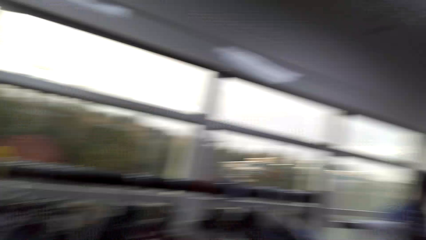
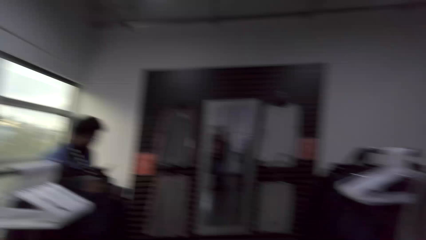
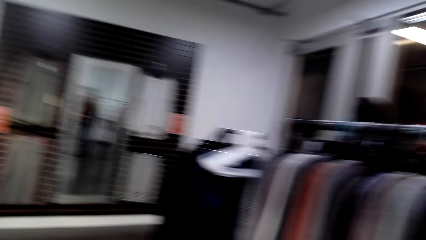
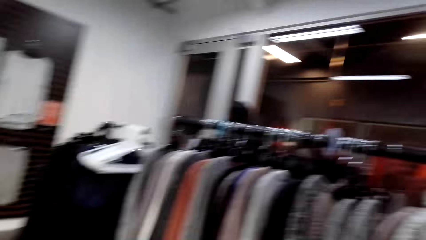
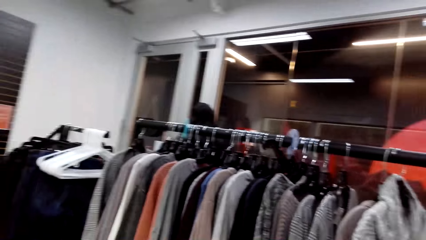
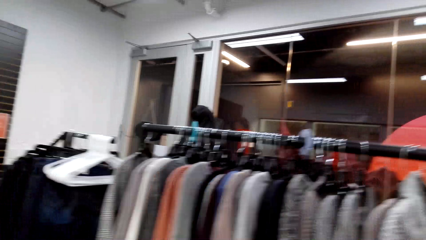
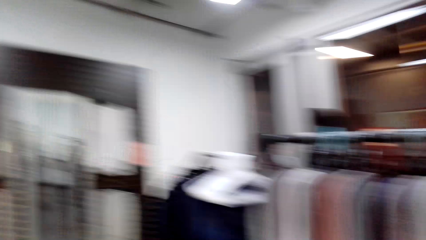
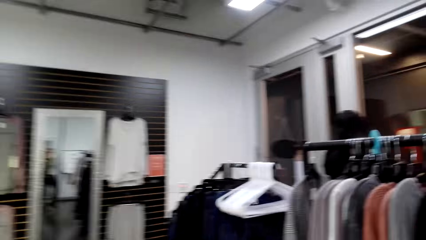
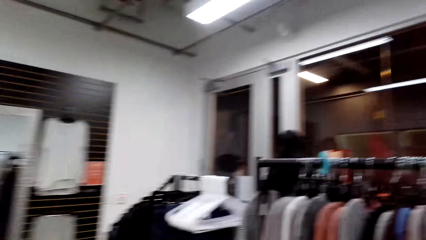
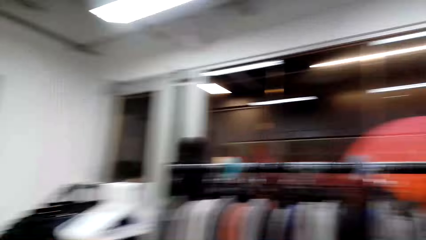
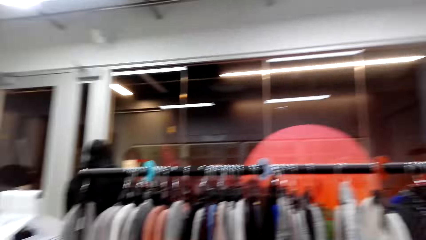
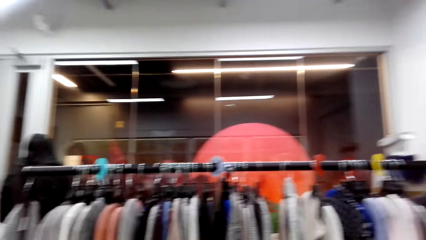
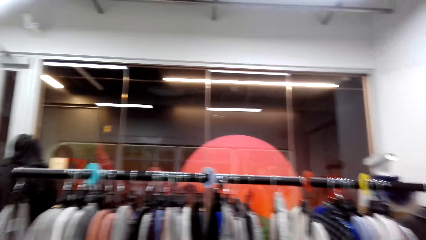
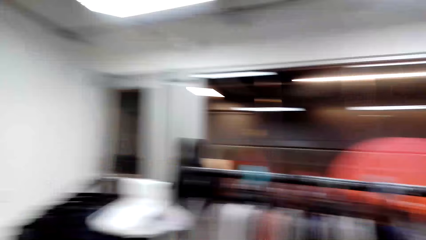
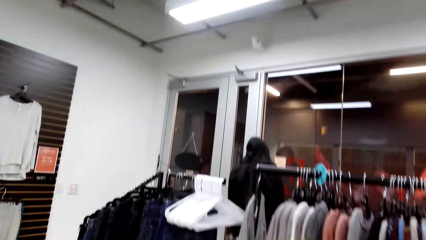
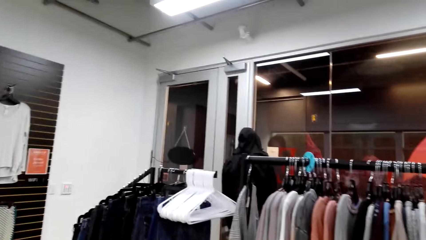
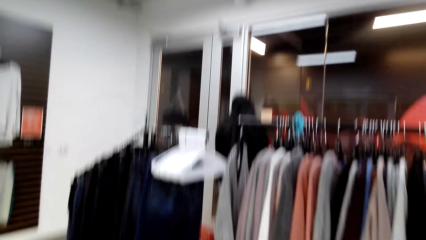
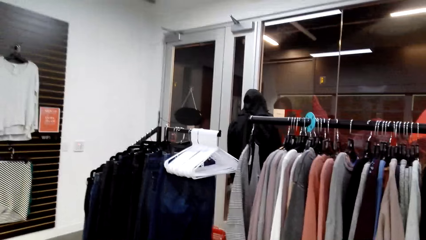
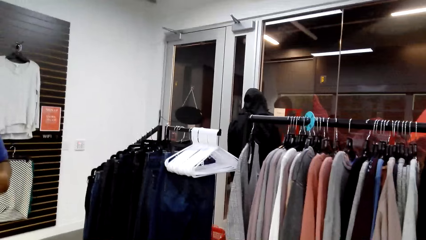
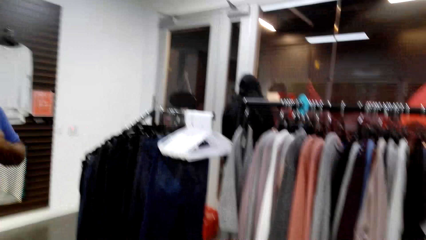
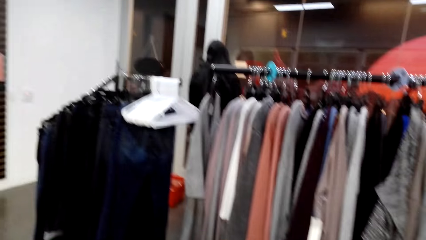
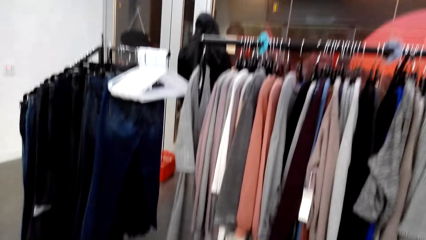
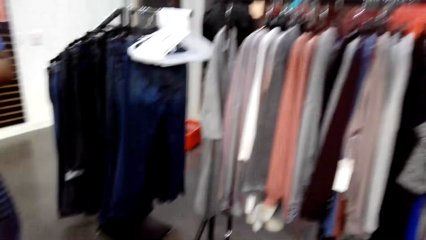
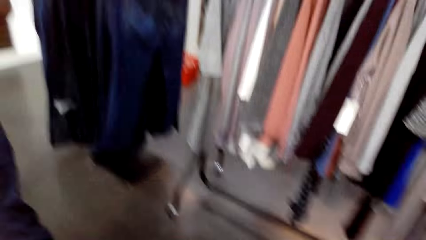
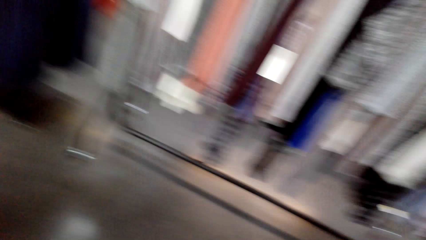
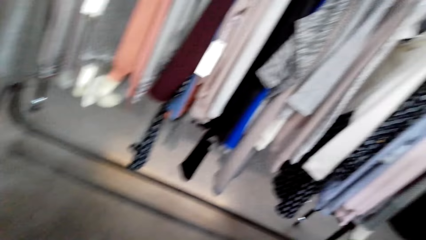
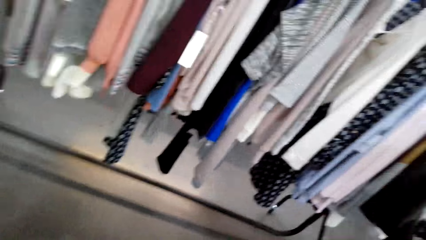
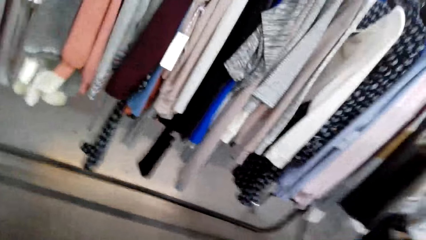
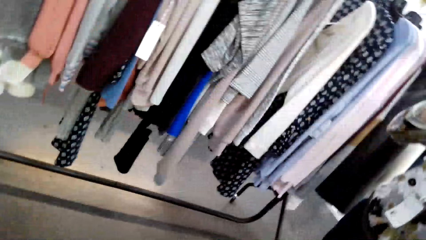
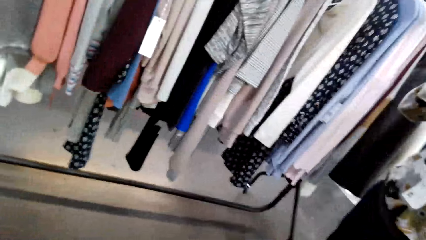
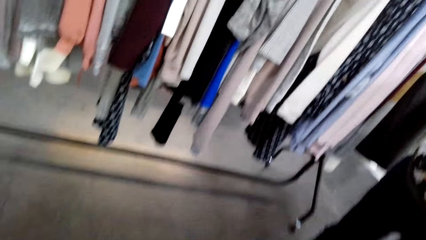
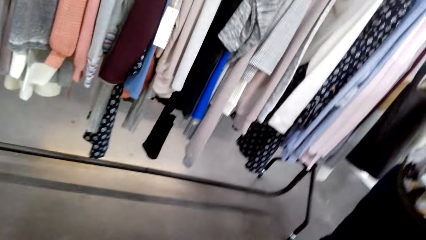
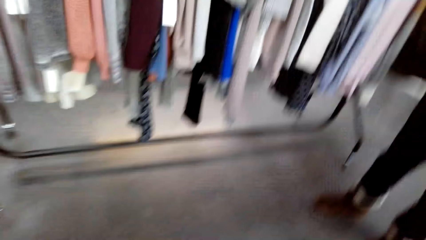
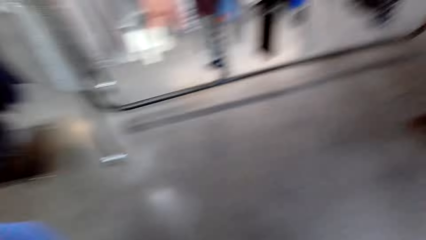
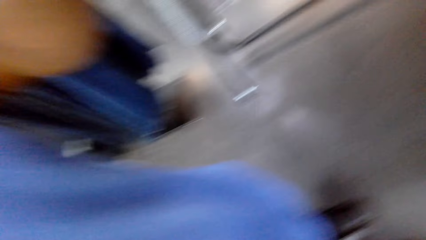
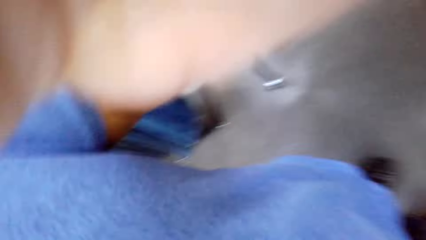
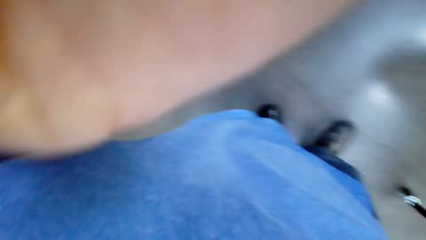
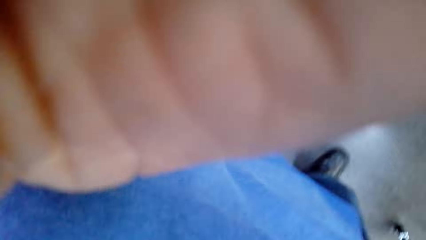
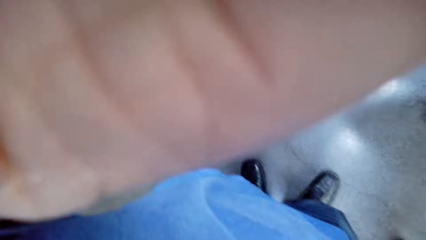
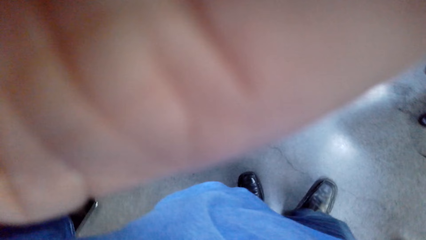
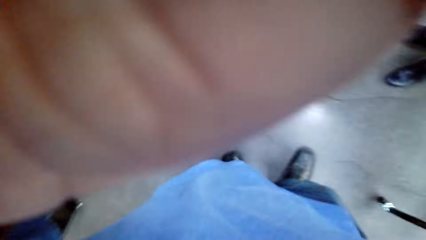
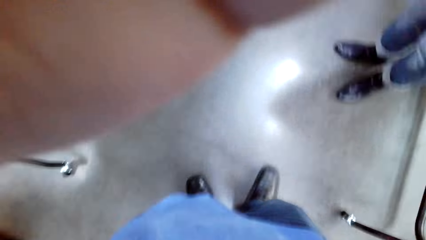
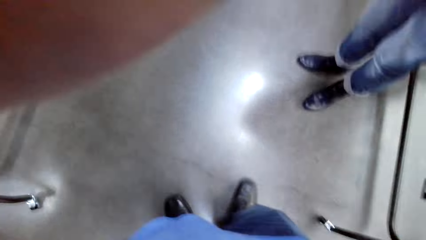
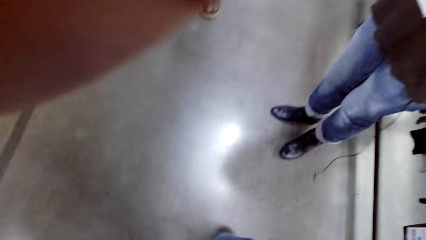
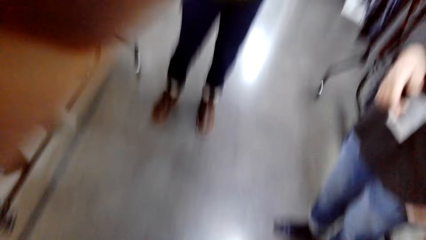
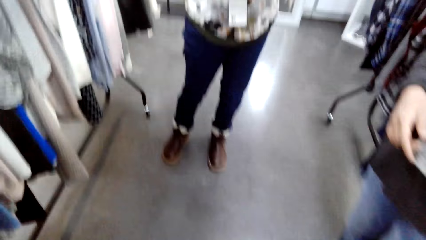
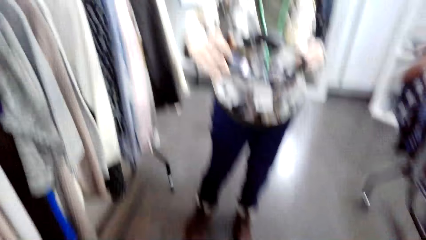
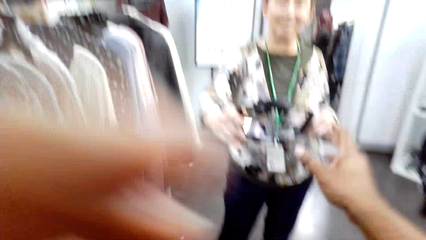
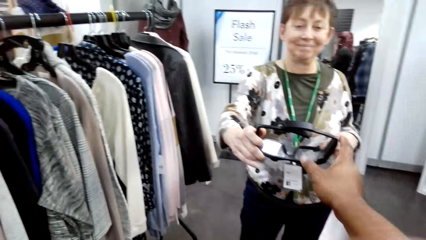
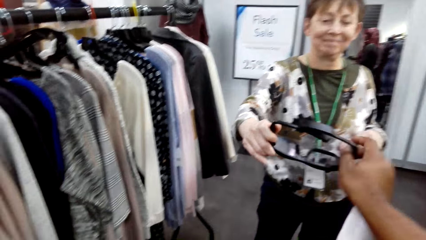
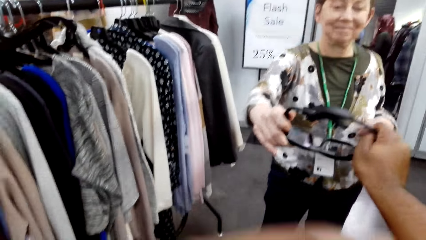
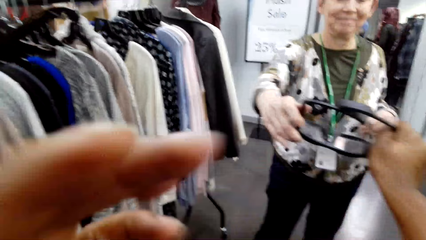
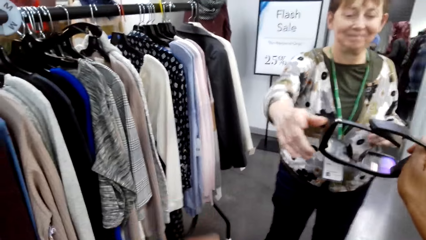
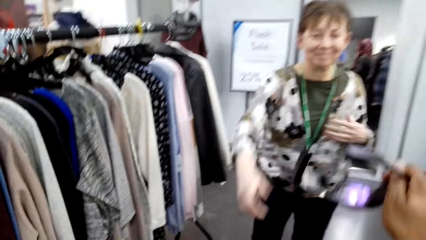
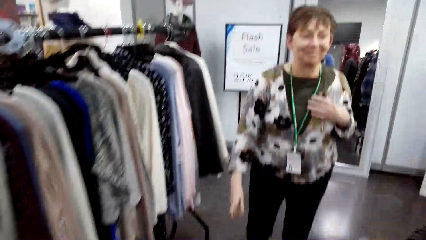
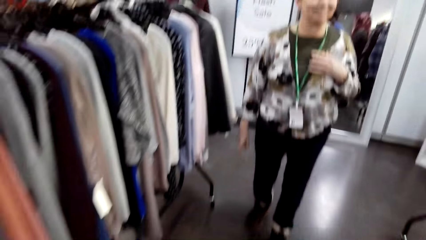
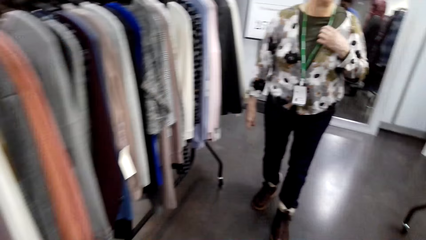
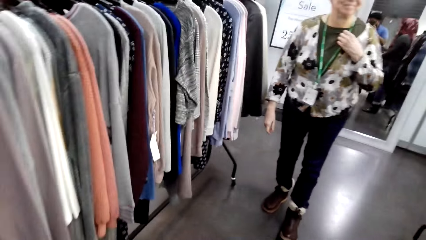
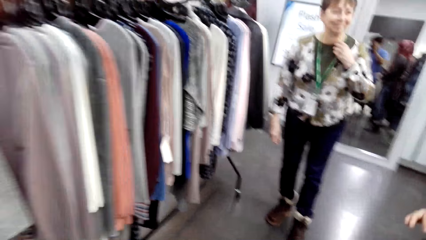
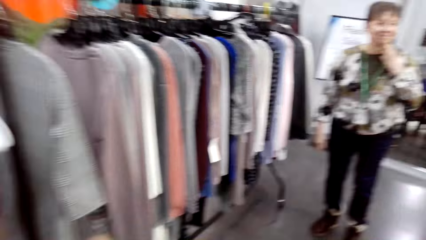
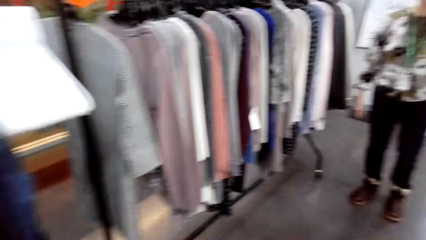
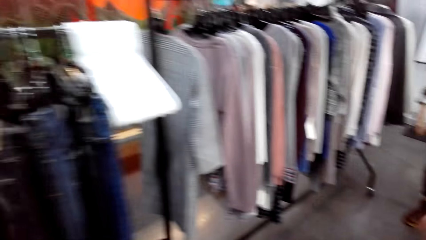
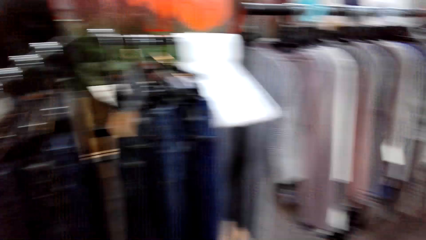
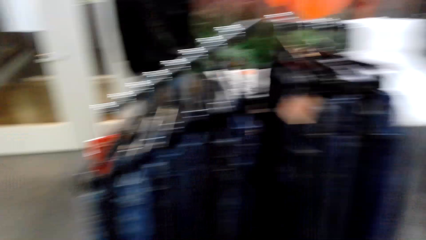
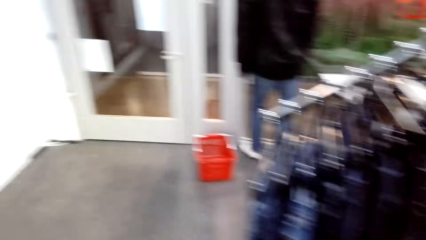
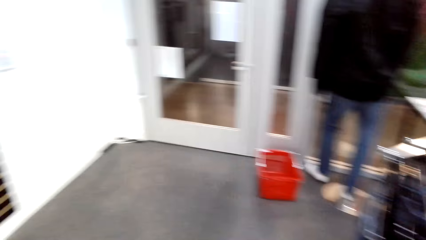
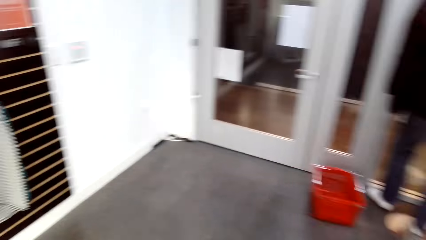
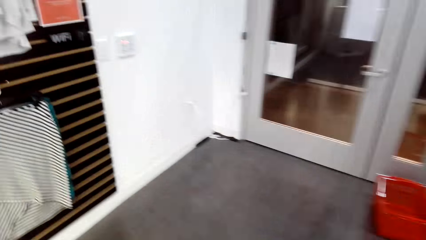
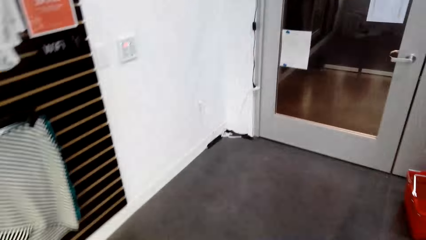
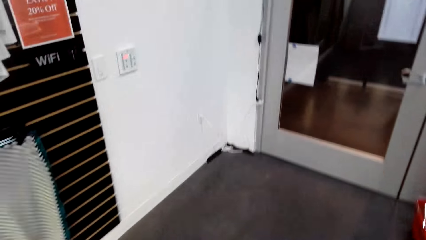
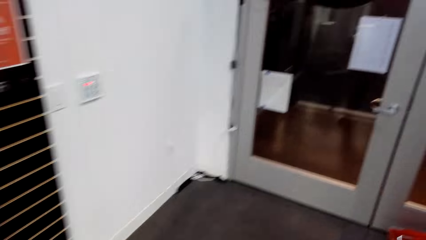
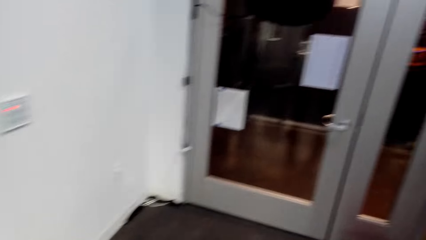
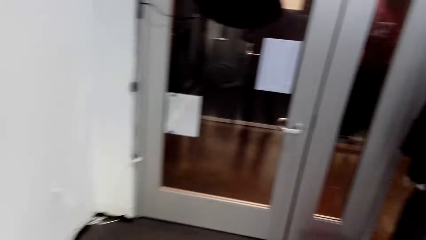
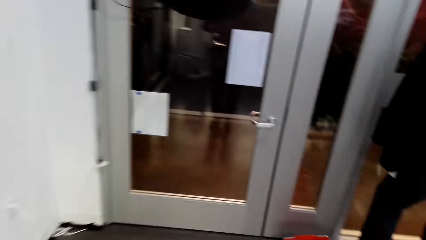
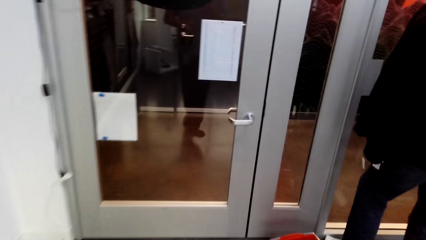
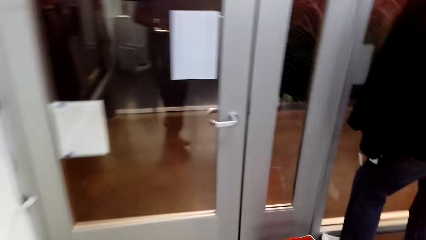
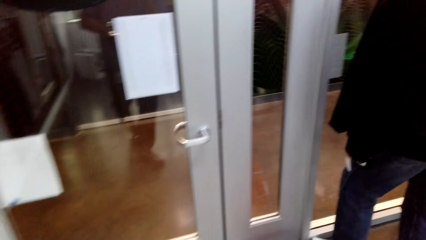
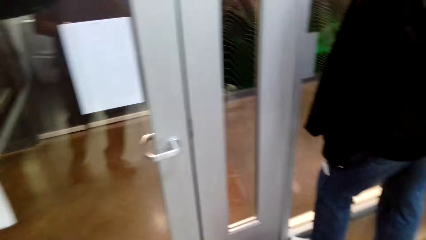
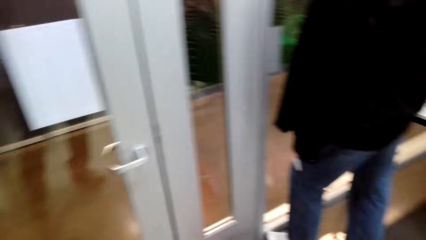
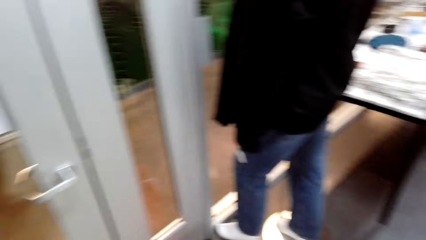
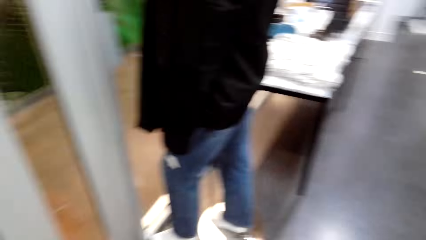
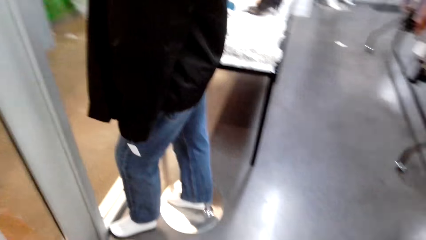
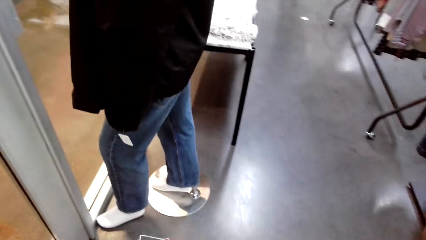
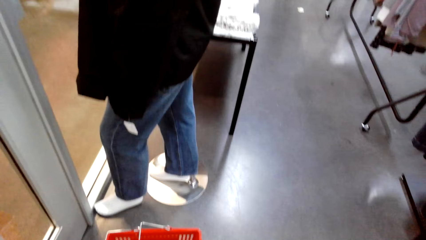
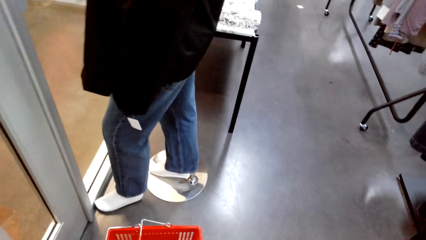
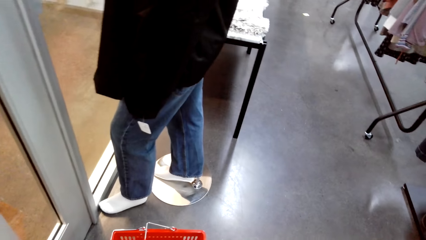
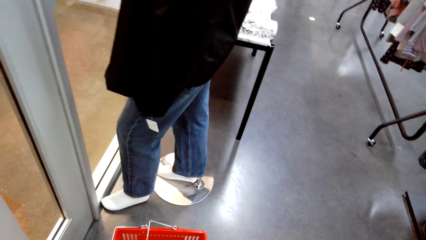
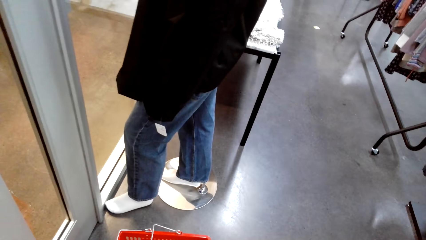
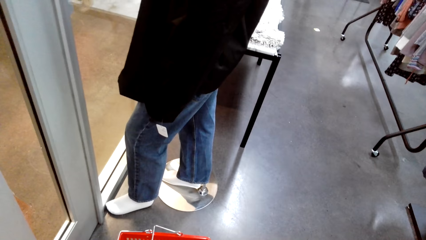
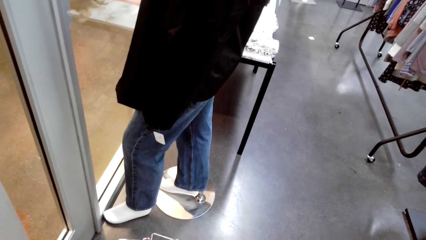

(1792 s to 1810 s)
A person stands on the other side and walks around. The camera wearer adjusts the camera. A shop attendant stands next to apparel. A lady holds goggles. The camera wearer picks the goggles or camera from the lady. They move a hand. The lady touches her blouse. The camera wearer walks around.
